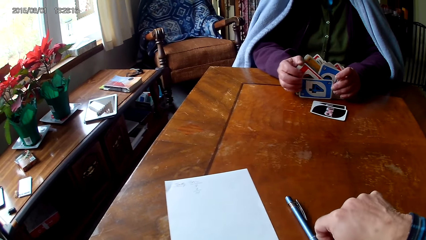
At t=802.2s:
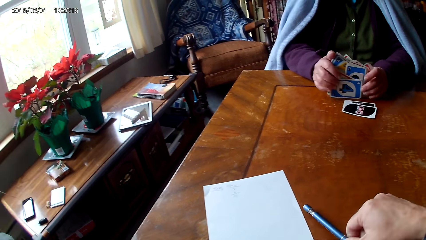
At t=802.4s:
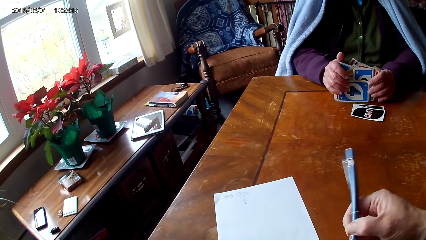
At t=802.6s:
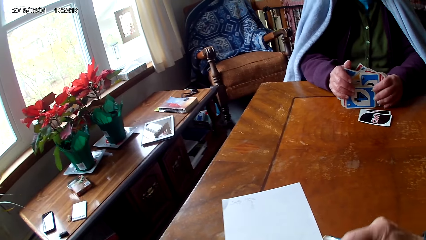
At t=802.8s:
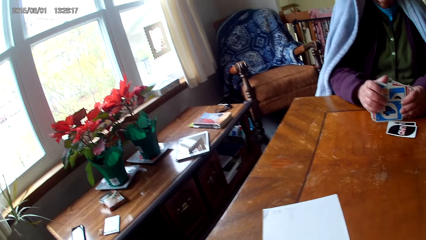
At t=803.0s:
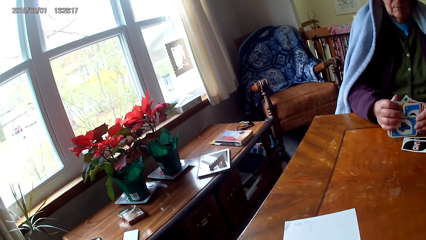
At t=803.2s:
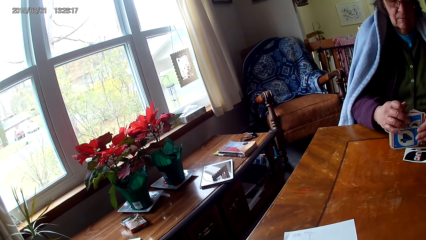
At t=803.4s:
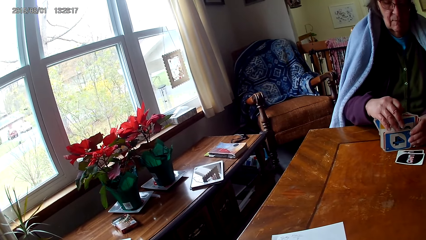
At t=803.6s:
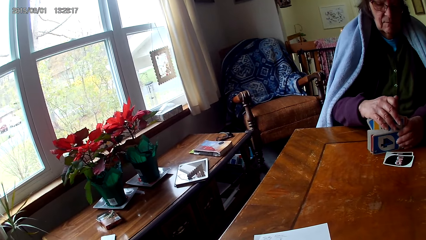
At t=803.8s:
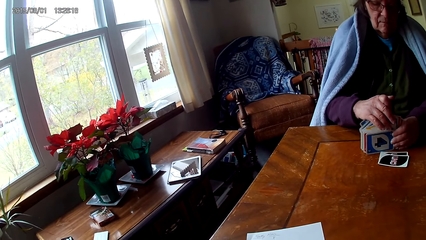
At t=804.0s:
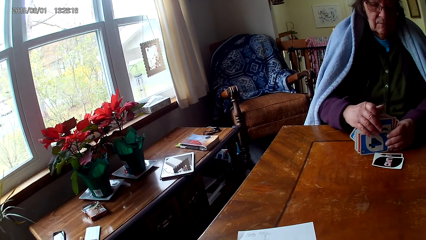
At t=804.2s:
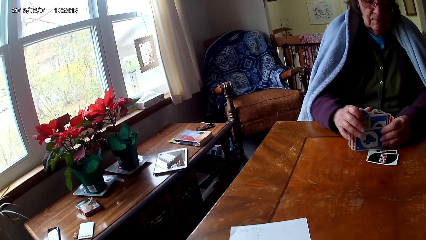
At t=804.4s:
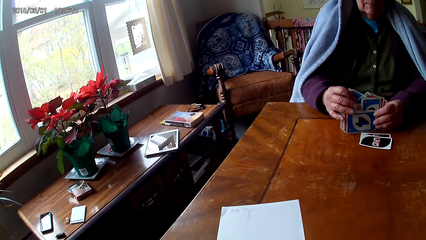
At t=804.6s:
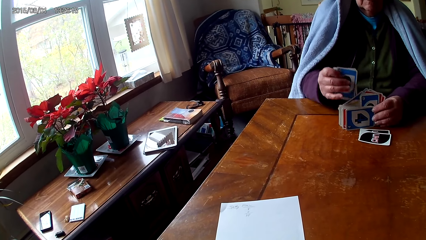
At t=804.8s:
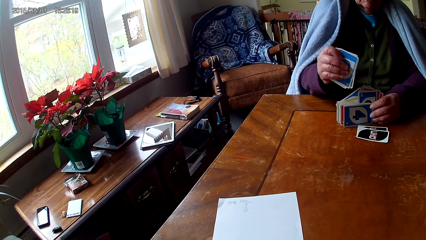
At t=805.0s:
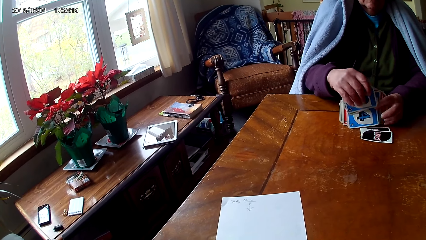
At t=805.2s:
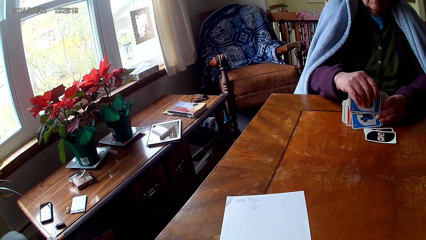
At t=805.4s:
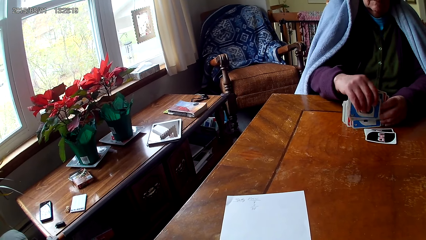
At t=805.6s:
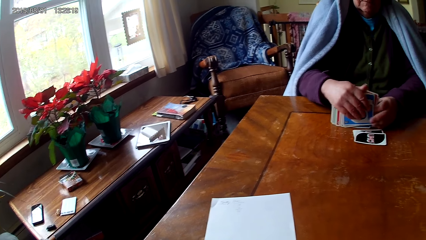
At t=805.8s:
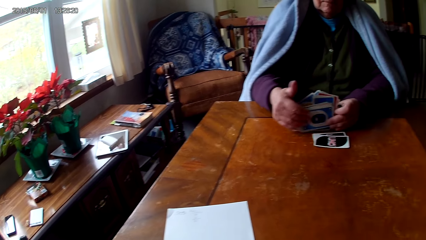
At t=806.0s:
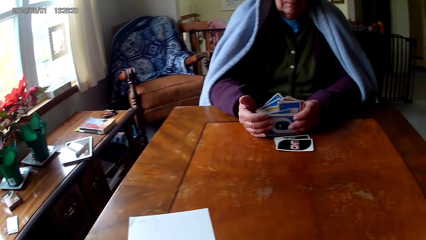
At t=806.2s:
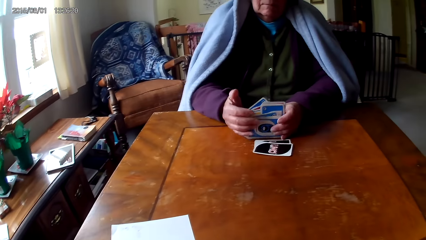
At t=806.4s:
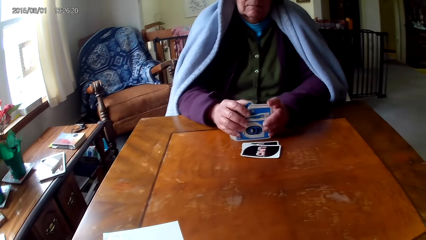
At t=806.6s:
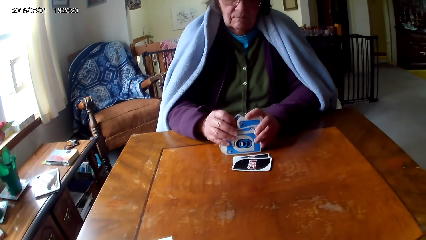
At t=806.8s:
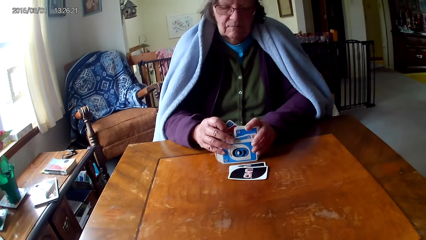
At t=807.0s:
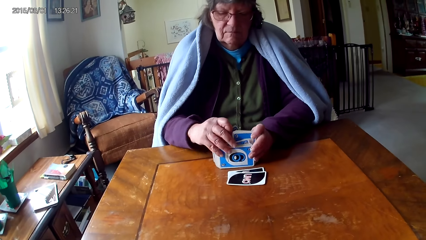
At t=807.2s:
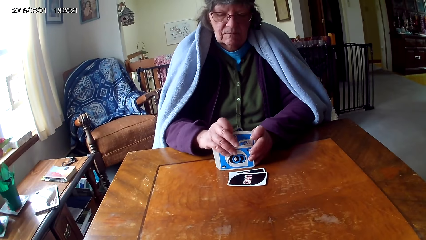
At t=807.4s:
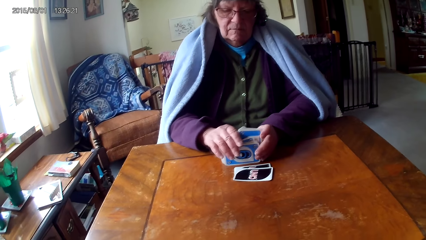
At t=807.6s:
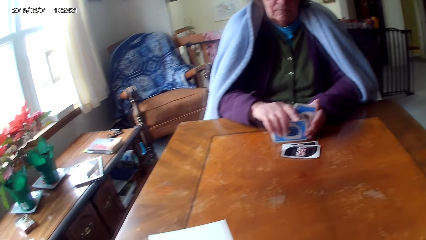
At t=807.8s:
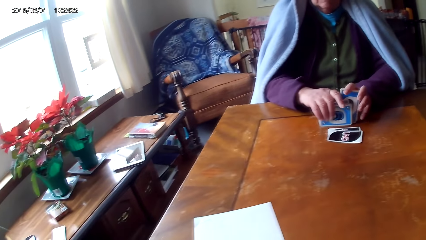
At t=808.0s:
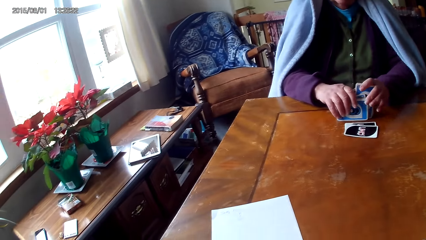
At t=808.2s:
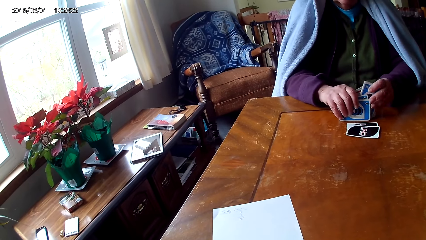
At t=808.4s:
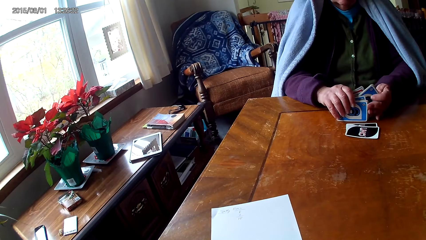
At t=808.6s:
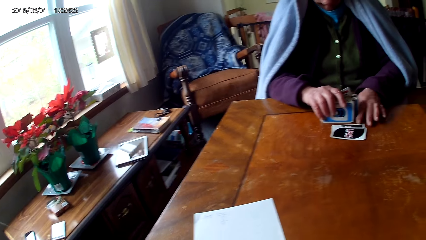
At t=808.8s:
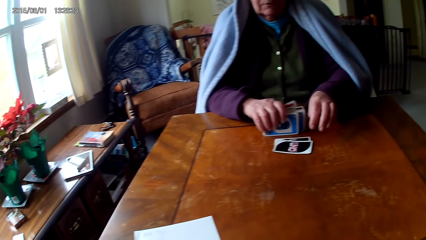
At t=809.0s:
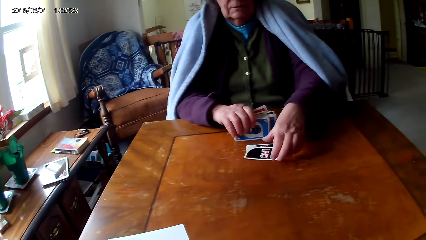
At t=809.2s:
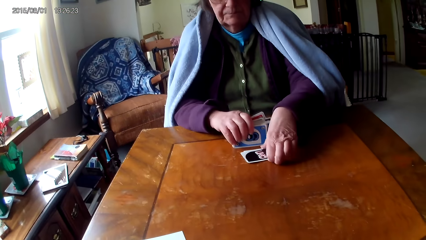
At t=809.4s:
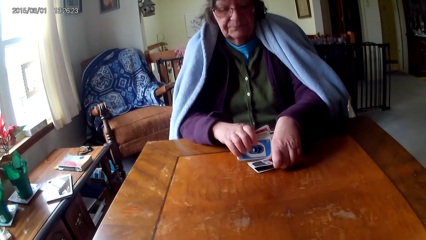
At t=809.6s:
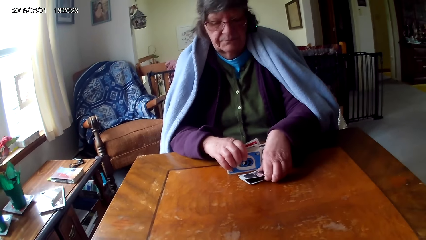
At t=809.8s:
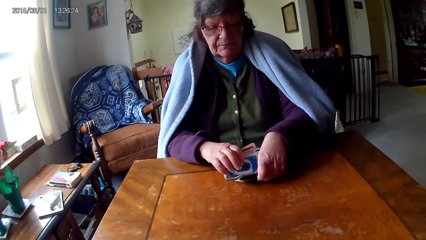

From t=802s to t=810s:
The camera wearer picks up a pen on a table. A woman picks cards on the table.

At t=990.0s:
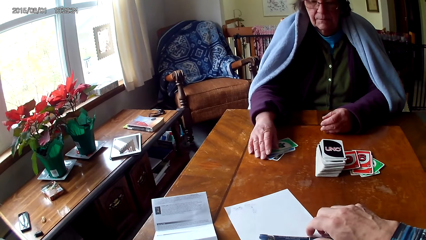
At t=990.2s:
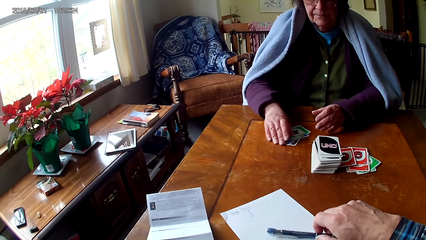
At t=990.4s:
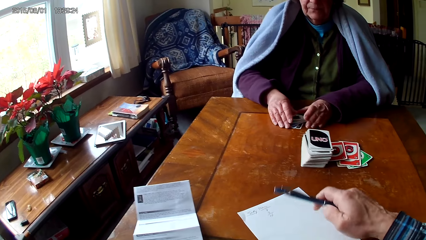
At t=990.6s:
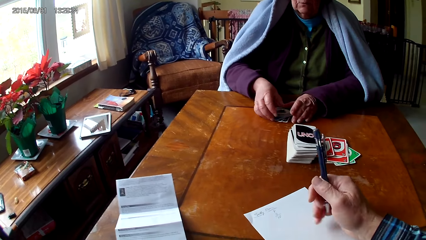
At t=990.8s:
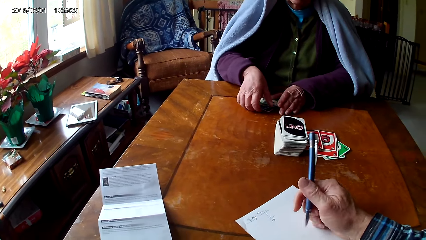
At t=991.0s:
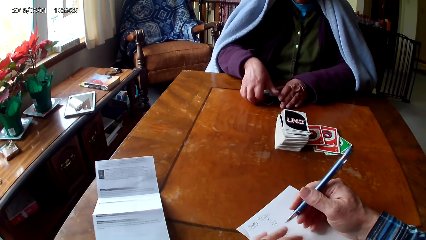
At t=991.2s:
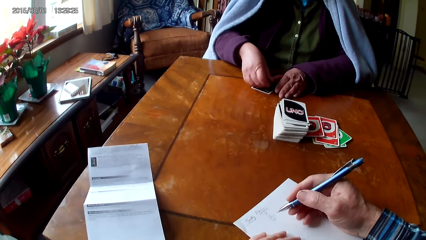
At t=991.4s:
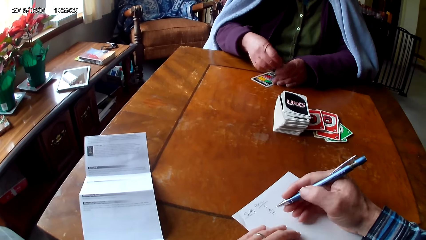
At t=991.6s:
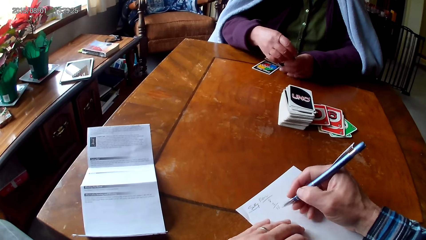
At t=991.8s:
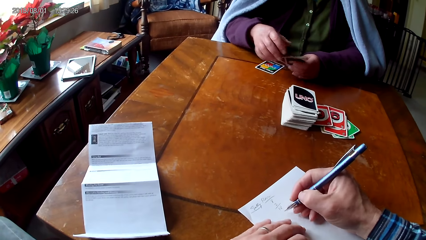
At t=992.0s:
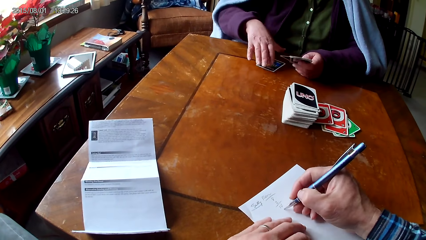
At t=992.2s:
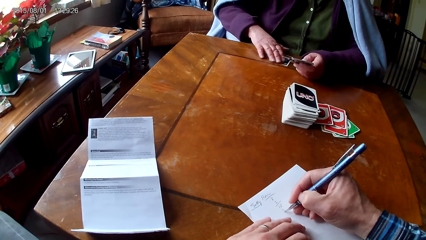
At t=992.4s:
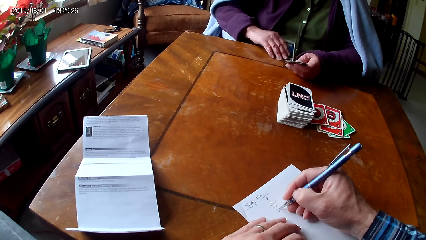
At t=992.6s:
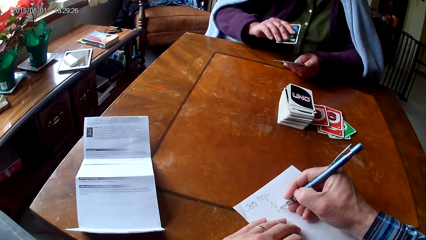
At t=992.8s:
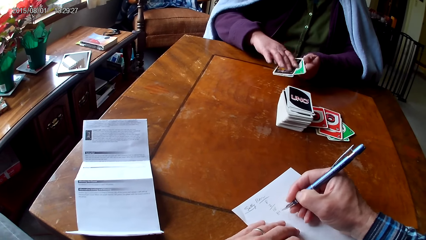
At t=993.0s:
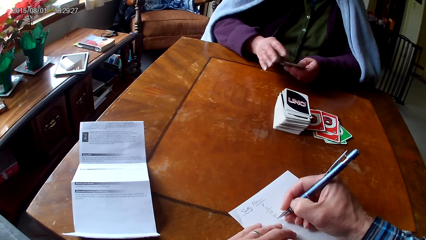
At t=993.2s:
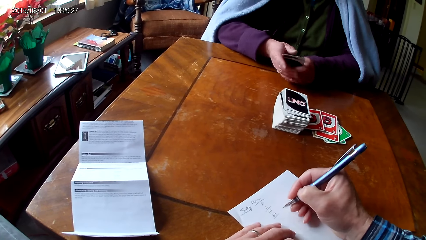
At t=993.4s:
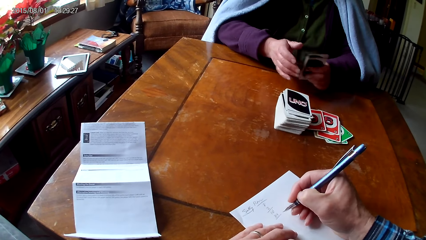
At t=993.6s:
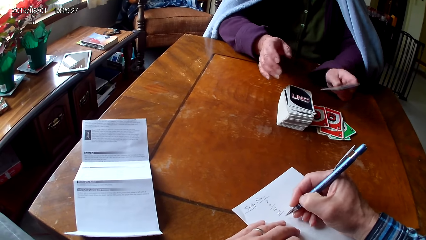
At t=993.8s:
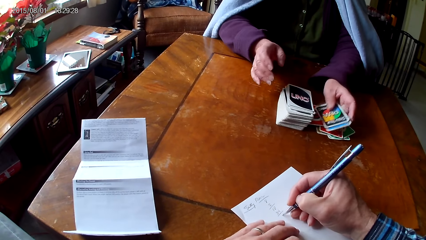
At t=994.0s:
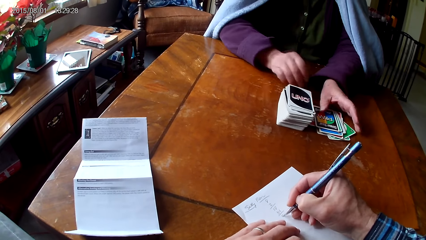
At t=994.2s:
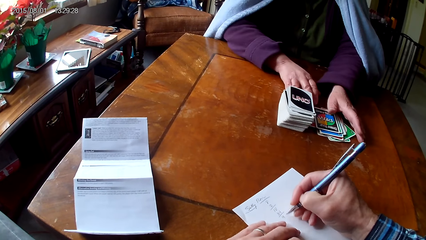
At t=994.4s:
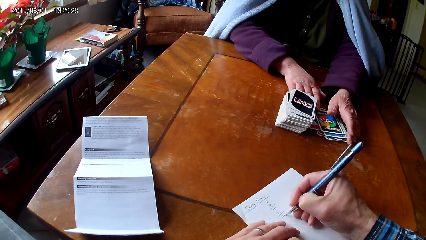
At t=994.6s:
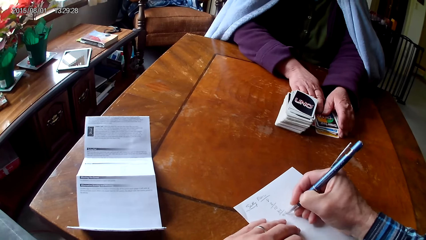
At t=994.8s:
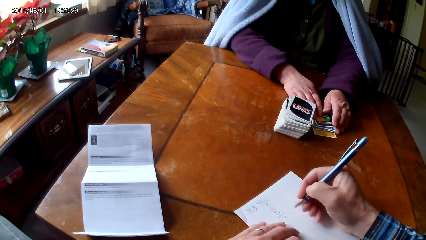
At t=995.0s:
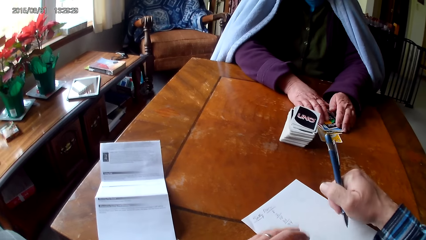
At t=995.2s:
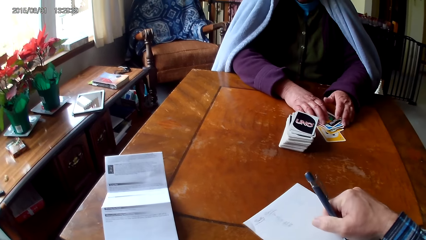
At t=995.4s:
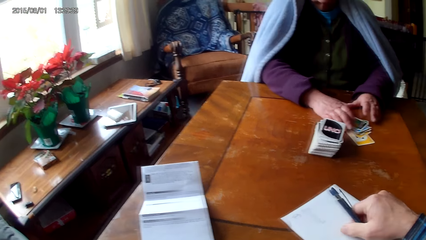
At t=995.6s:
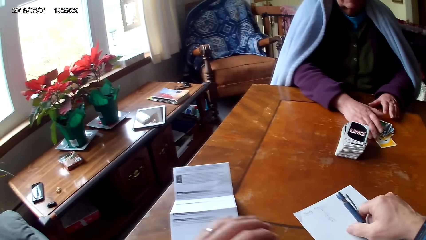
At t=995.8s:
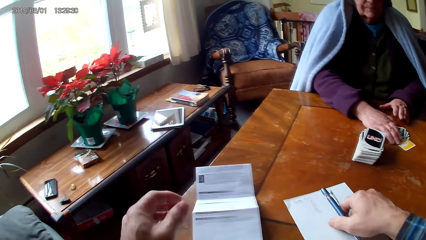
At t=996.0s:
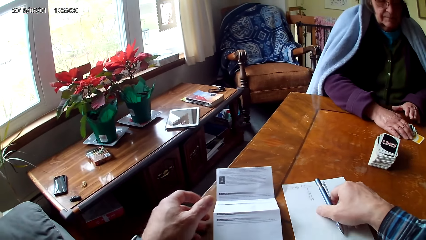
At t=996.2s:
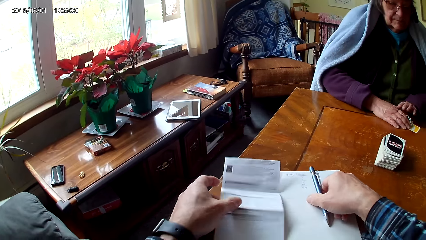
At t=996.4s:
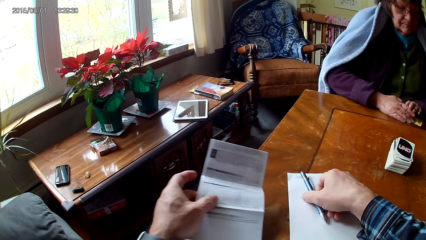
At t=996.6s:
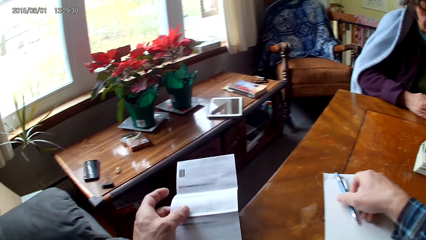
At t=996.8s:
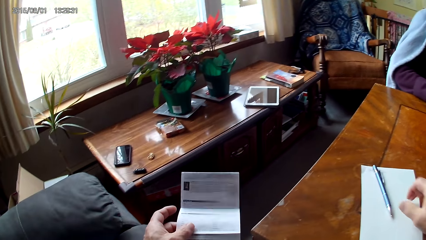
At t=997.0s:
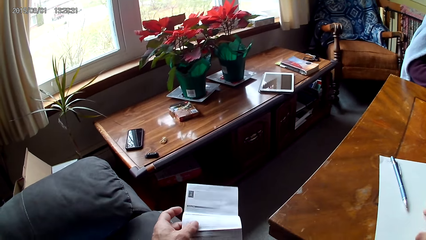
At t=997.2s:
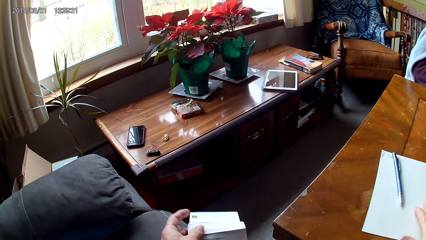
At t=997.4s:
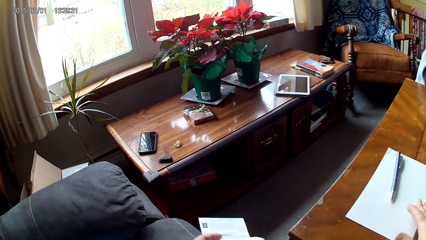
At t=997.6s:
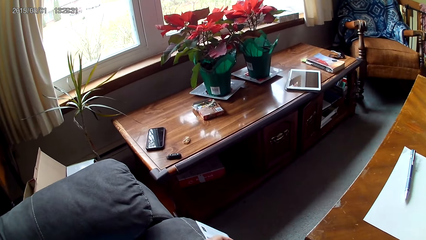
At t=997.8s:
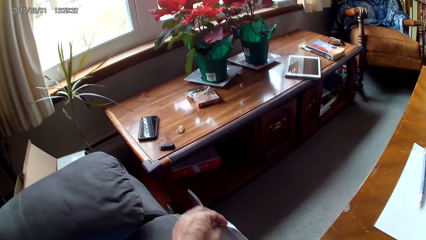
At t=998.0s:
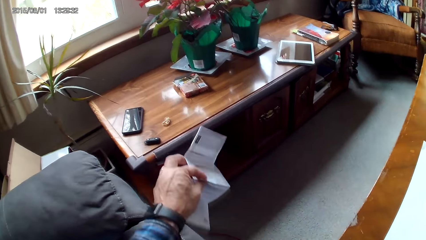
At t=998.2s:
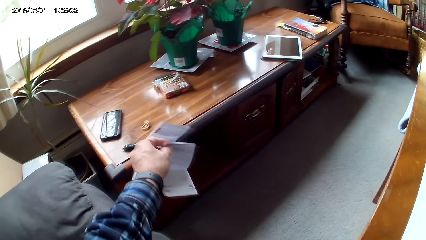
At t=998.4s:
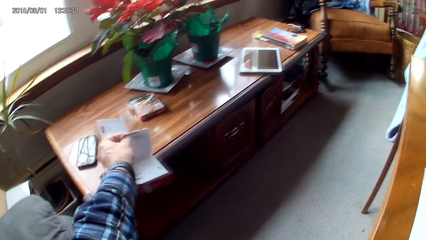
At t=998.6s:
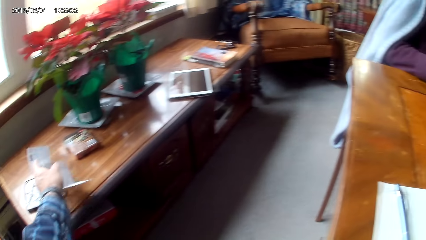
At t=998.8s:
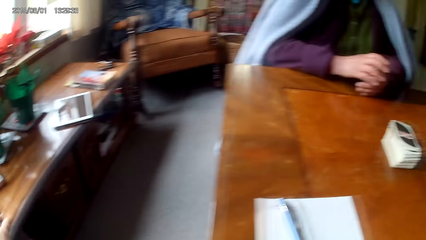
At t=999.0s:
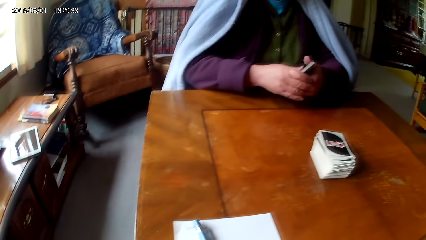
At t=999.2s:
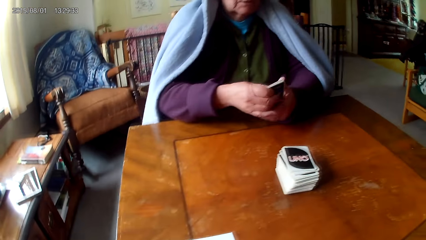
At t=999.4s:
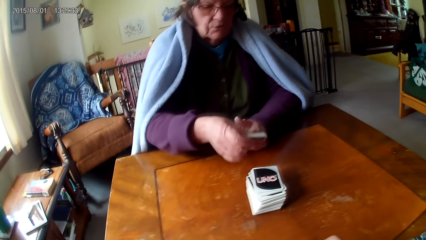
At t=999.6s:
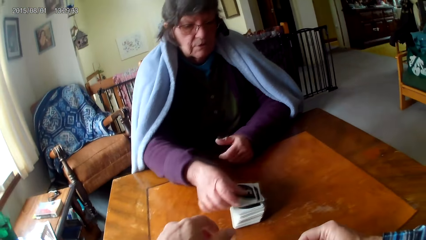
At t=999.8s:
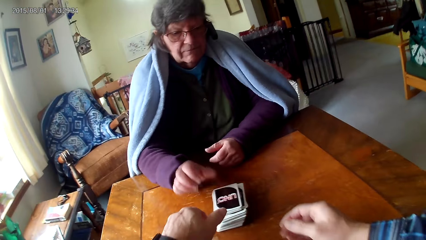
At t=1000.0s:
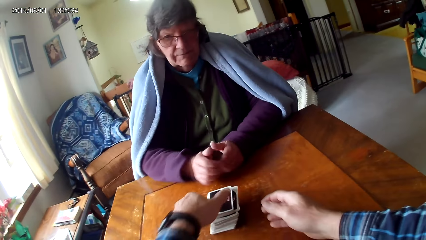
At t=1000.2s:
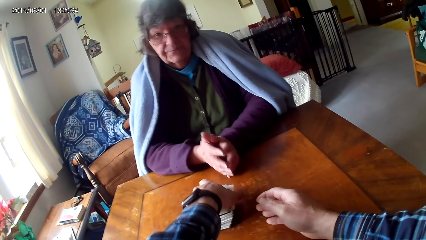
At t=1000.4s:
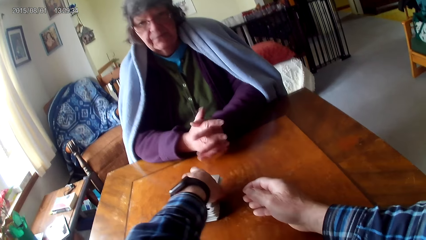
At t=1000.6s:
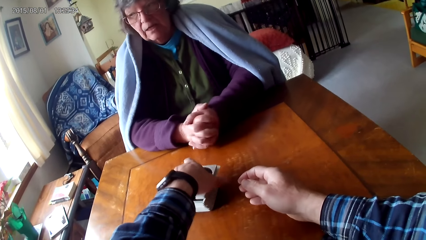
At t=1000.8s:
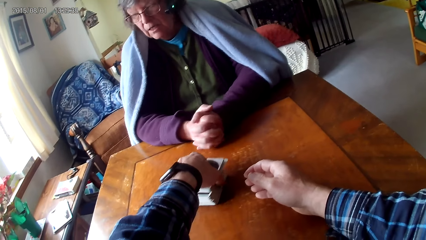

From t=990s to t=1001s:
The camera wearer picks up a pen on a paper. They move the paper on a table. A woman holds cards on the table with hands. The camera wearer writes on the paper with the pen. The woman picks a card on the table, puts the card on other cards and puts down cards on the table. The camera wearer puts down the pen. They move the paper on the table. The woman moves cards on the table. The camera wearer picks up the paper with the other hand. They move the paper on the table. They put down the paper on the table with the other hand. The woman puts down cards on other cards and puts hands together on the table.
